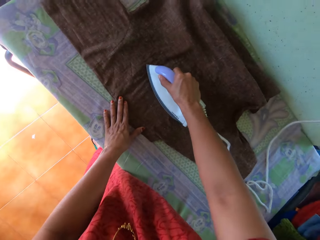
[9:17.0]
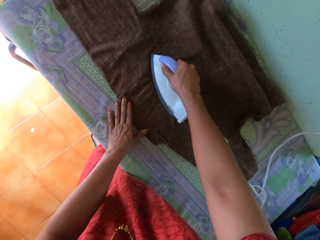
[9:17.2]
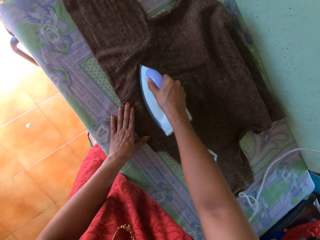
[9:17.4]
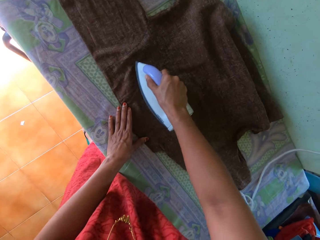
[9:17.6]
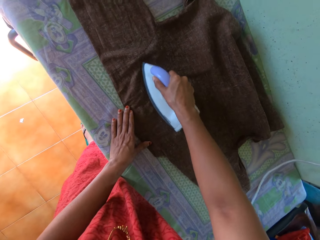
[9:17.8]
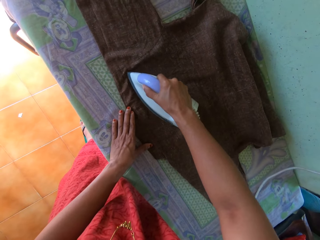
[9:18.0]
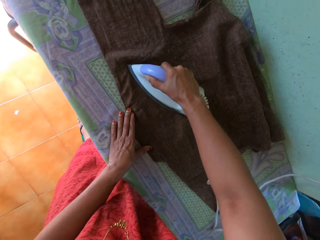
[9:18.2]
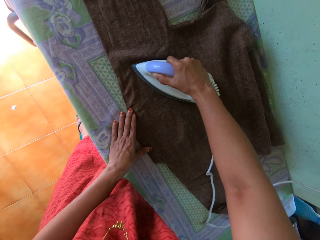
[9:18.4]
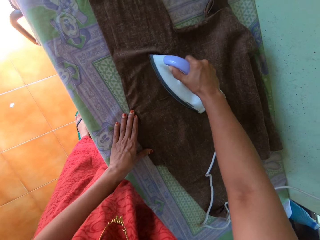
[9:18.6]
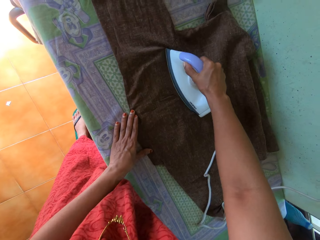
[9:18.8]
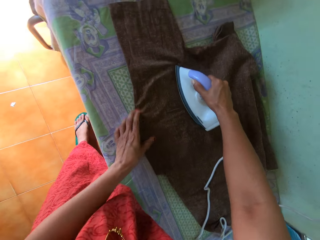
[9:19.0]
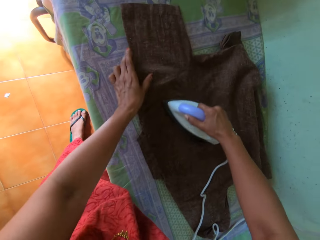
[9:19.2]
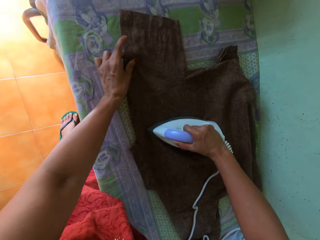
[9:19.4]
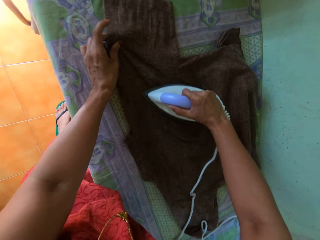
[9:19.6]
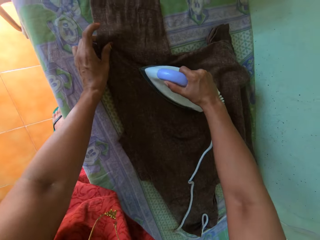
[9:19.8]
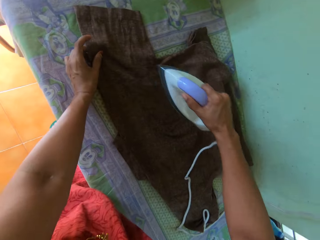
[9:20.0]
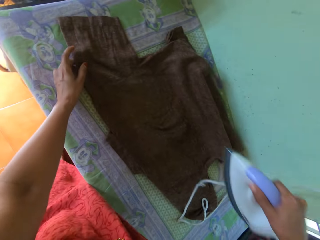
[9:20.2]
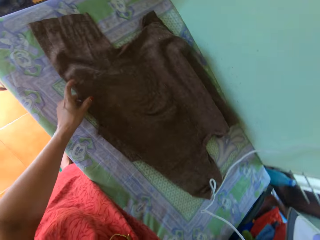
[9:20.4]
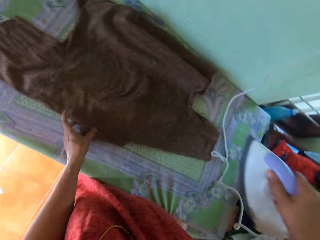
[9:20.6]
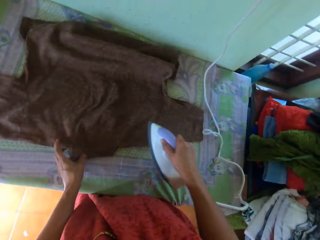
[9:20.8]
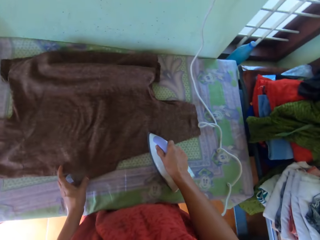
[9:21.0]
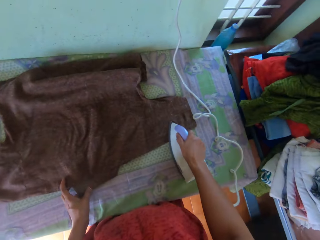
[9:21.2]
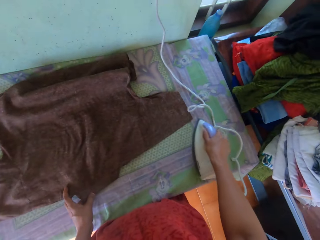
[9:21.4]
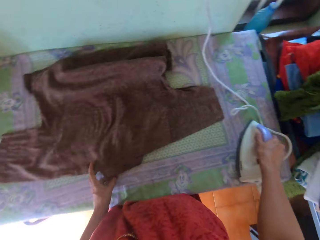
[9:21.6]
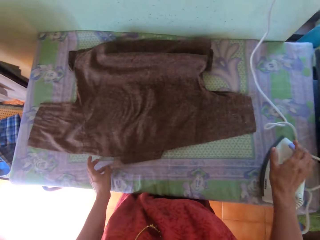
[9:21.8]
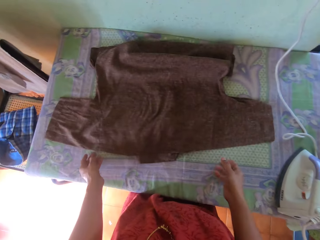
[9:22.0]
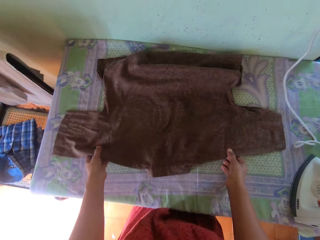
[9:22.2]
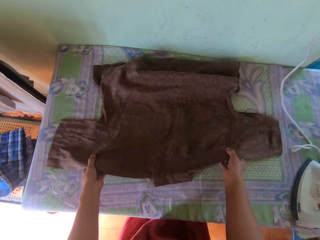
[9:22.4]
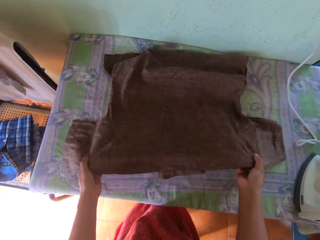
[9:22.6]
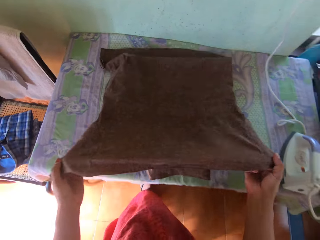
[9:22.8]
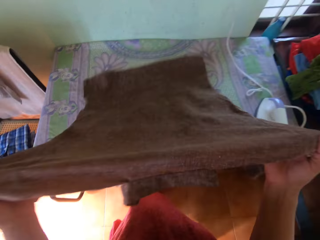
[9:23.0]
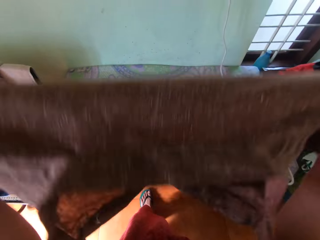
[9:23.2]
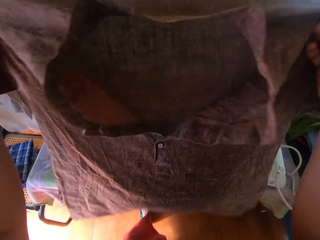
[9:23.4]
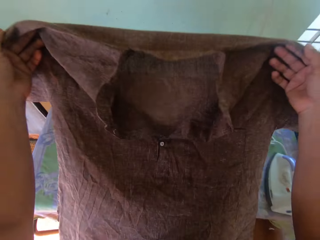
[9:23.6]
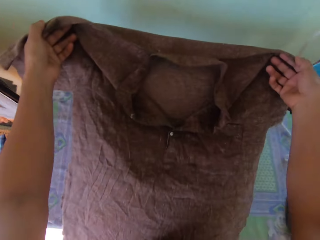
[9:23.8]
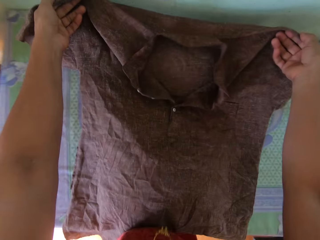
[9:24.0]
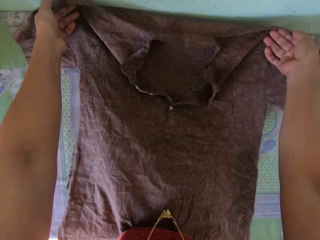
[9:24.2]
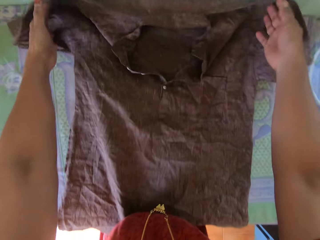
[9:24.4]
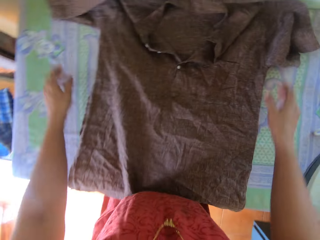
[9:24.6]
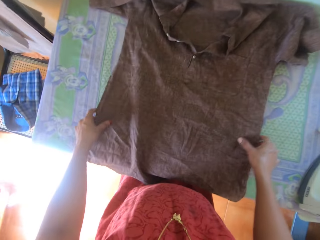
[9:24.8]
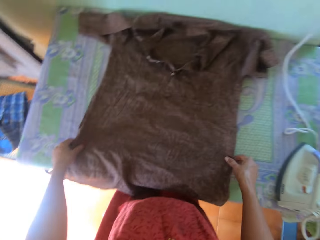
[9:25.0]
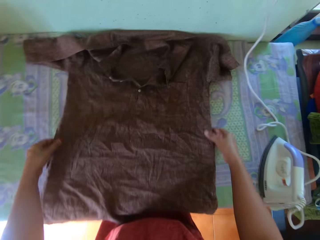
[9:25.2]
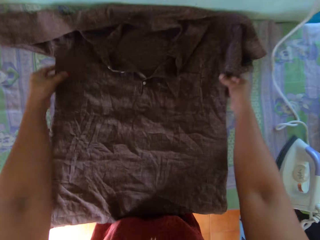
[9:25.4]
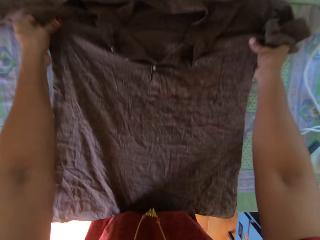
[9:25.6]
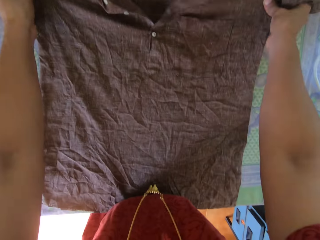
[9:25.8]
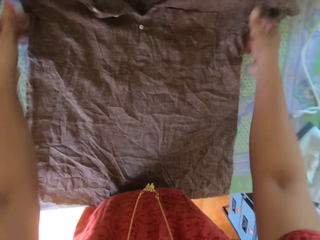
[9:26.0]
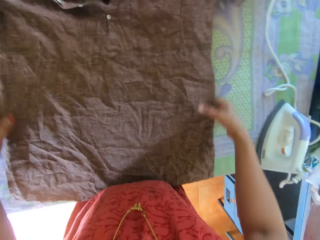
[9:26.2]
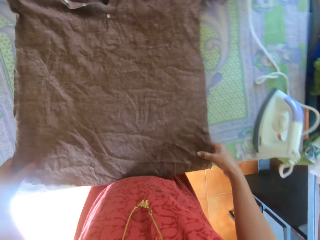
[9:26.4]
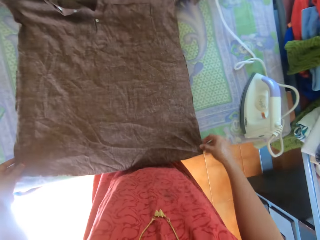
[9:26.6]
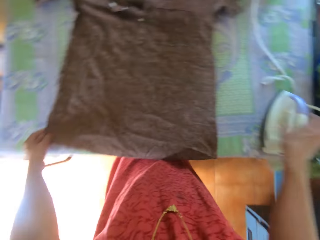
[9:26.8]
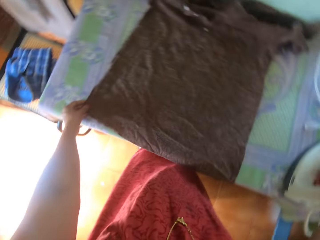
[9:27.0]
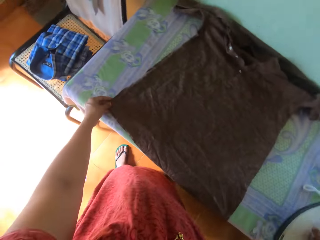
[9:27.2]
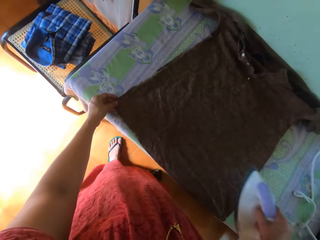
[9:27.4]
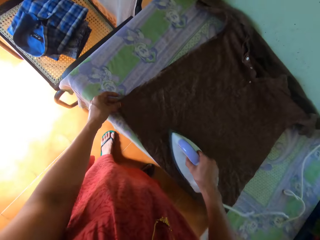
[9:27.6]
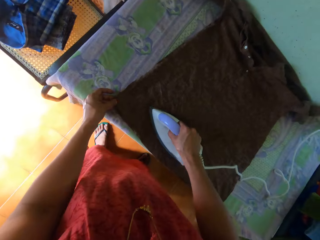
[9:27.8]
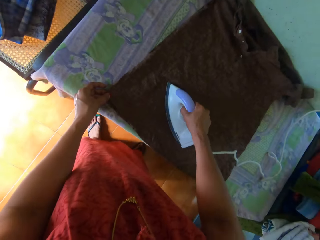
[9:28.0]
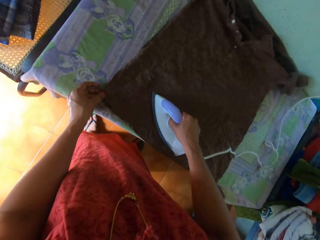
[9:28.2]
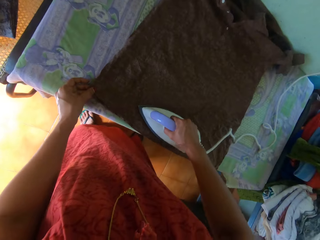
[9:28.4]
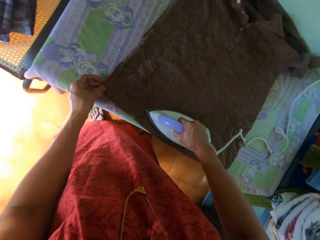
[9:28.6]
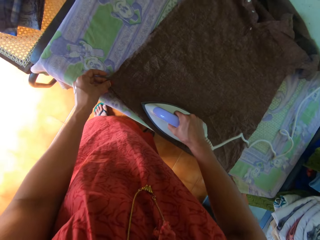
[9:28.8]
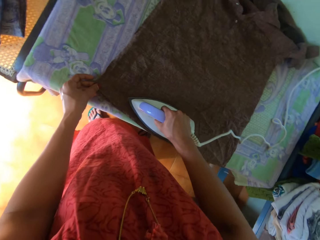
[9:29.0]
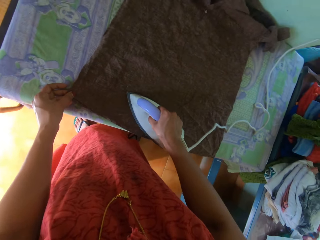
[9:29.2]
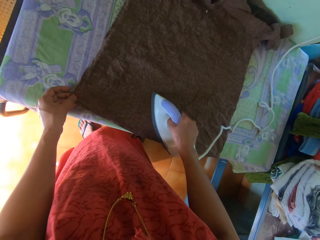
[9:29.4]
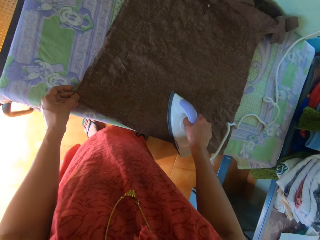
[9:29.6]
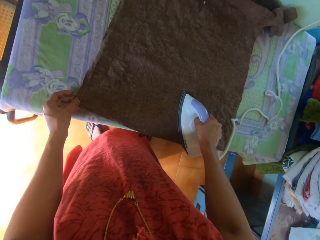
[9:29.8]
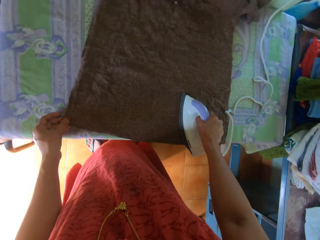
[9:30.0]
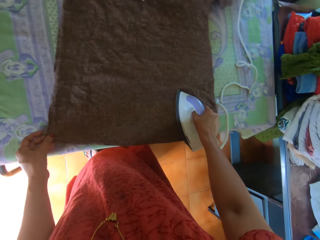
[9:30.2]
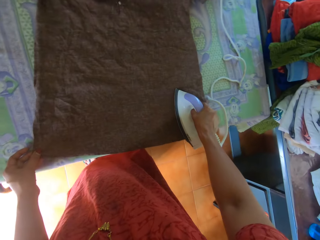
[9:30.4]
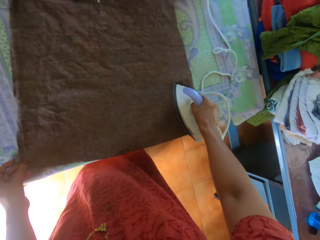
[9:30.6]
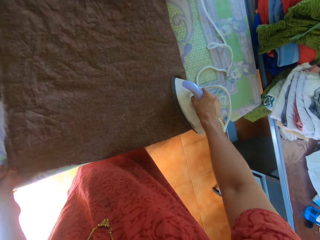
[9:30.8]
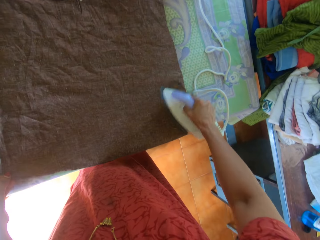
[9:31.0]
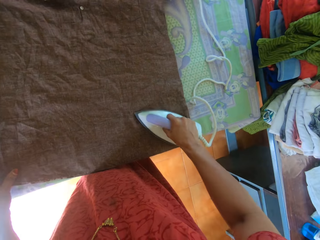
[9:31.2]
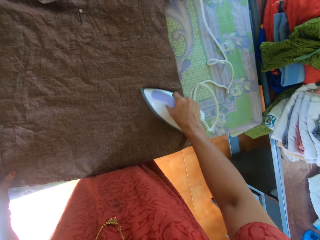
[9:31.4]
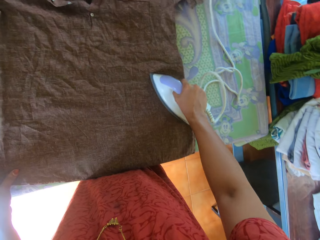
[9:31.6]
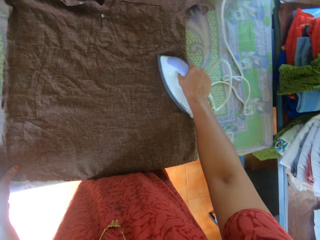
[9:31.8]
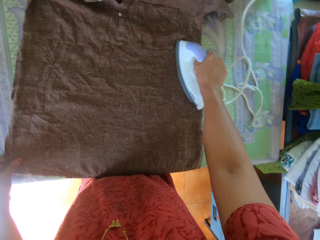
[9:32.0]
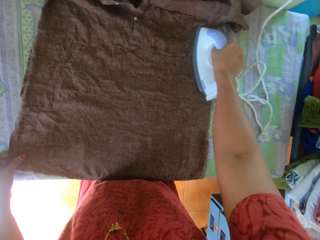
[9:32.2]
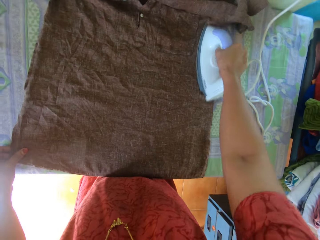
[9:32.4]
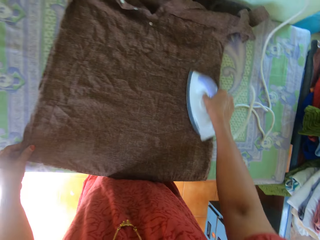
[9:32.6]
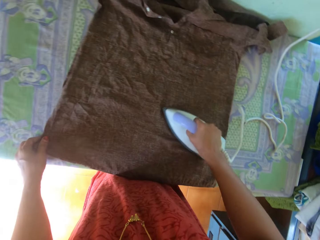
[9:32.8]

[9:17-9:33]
The camera wearer puts the iron box on the table. They lift the shirt. They put the shirt on the table. They put the iron on the iron board. They adjust the shirt on the table. They pick up the iron box from the table. They iron the shirt.

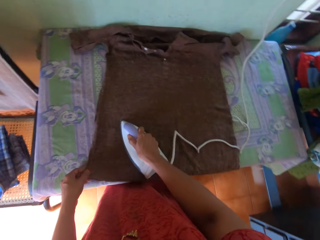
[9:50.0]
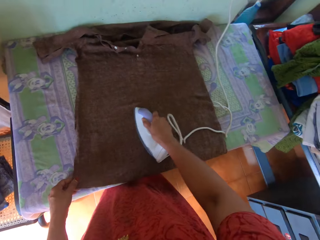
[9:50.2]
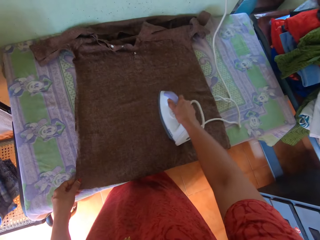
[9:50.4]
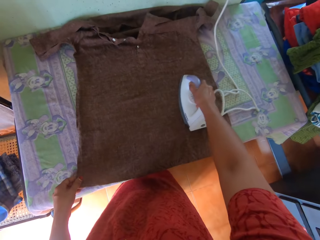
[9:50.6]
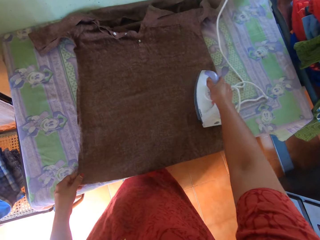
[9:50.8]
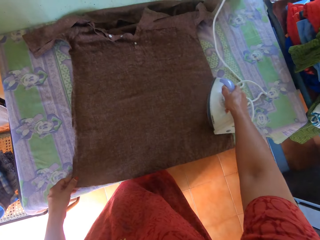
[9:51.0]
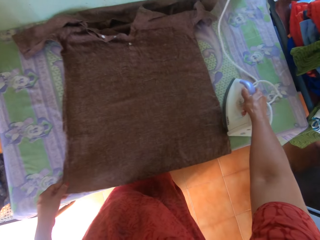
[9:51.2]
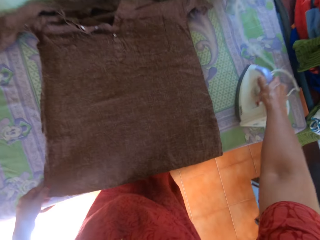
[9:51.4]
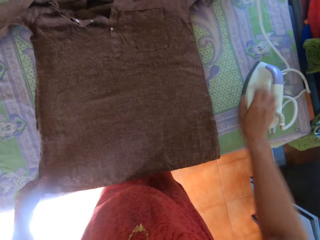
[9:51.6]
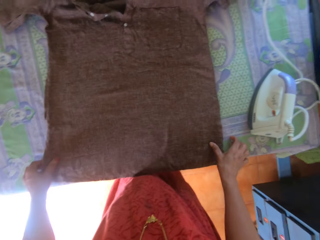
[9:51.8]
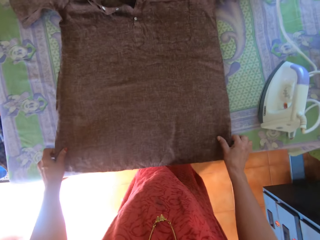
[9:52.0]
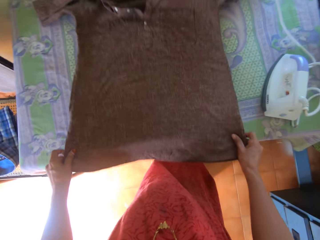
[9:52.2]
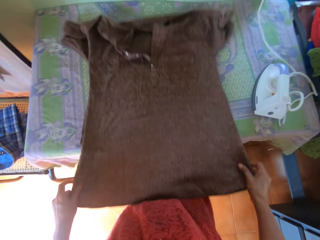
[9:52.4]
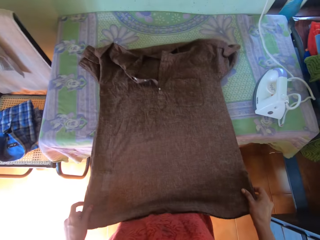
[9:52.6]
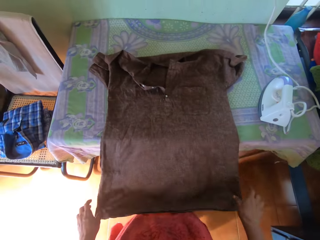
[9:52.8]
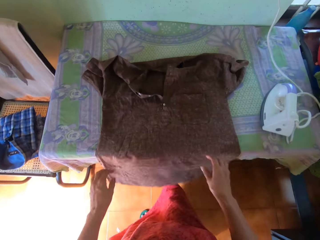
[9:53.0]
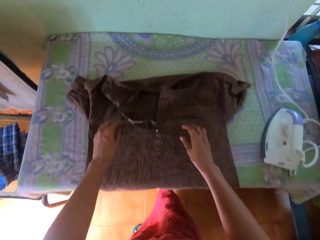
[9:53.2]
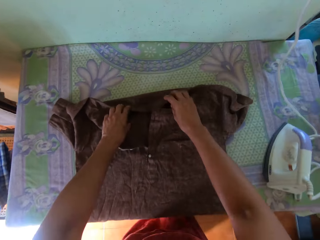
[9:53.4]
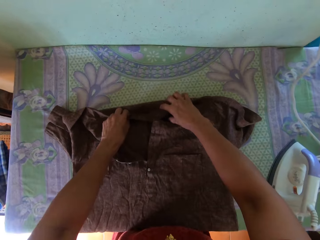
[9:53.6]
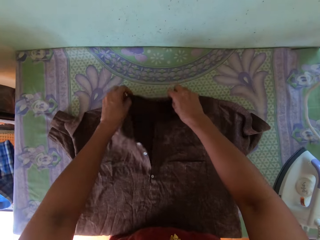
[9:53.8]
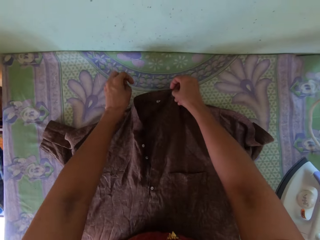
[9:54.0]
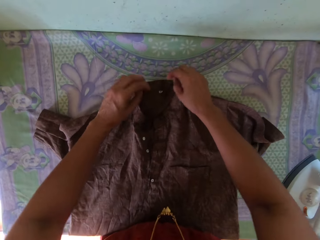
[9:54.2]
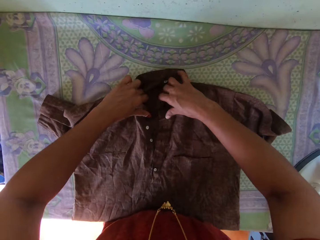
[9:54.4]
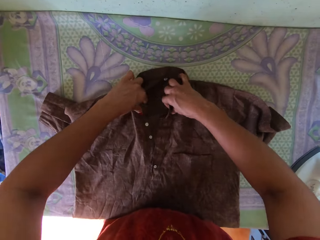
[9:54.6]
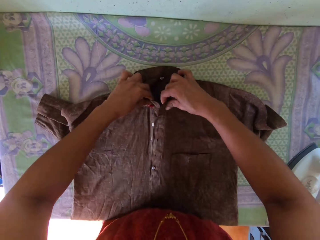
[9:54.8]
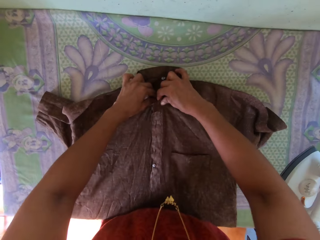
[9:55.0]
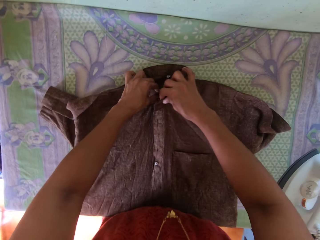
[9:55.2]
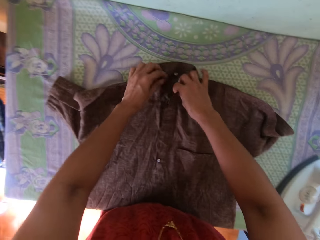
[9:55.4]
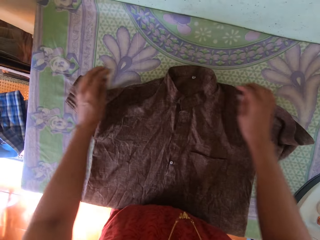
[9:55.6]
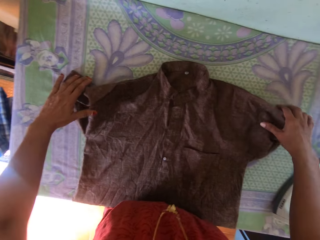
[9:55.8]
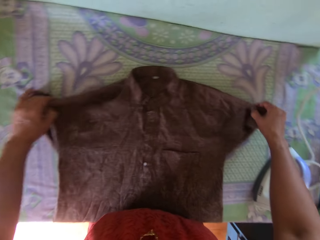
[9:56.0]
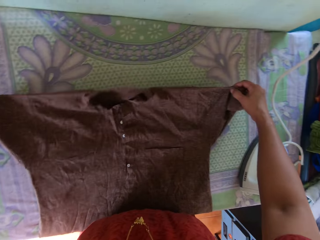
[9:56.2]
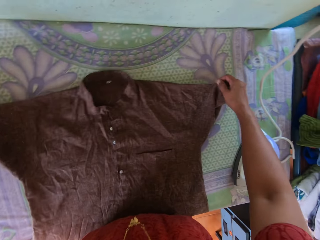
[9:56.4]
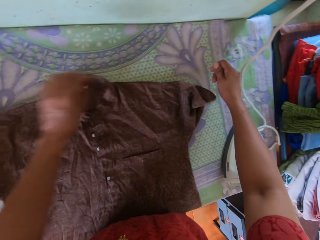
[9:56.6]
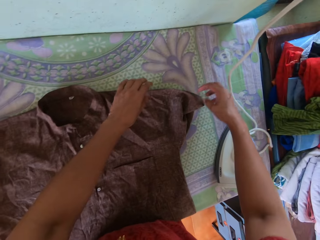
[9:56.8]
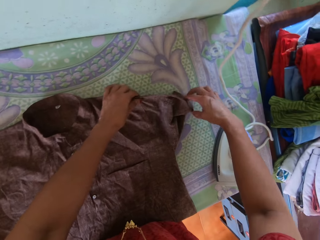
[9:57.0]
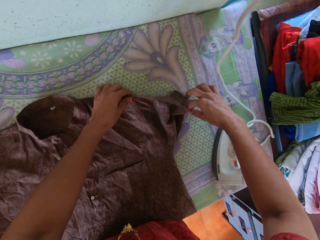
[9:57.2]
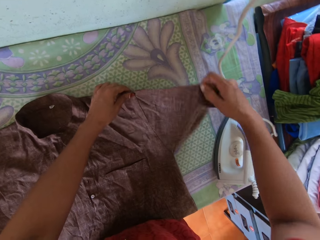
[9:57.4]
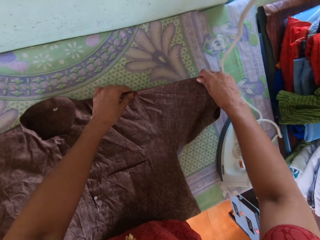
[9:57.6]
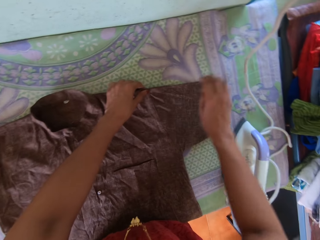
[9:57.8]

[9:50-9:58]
The camera wearer puts the iron box on the table. They adjust the shirt on the table. They move the shirt. They straighten the shirt.
